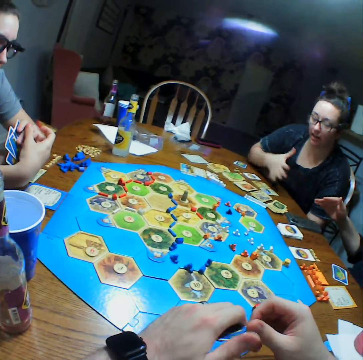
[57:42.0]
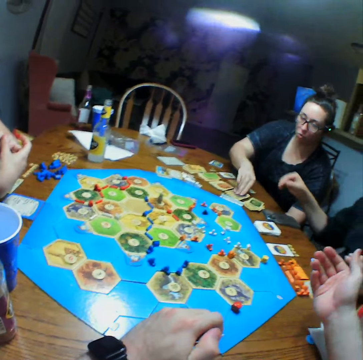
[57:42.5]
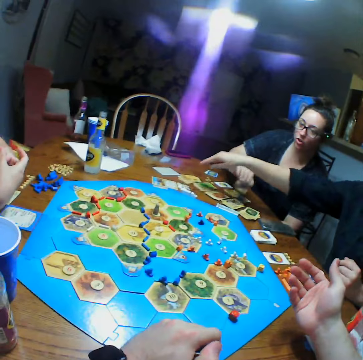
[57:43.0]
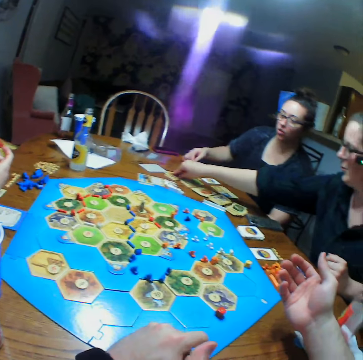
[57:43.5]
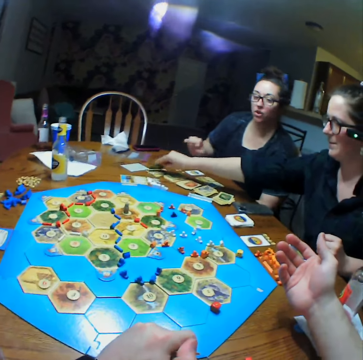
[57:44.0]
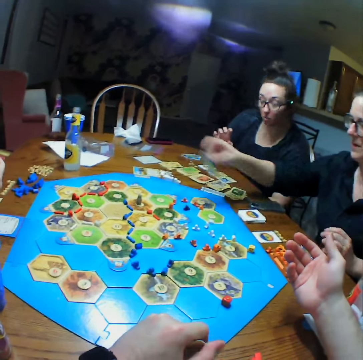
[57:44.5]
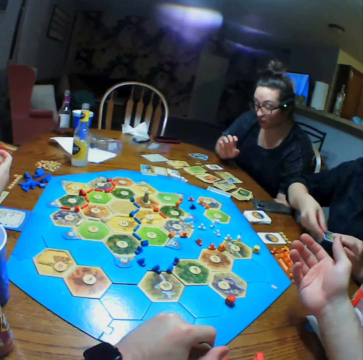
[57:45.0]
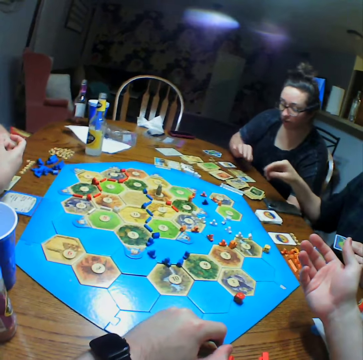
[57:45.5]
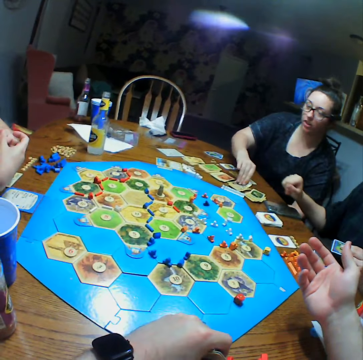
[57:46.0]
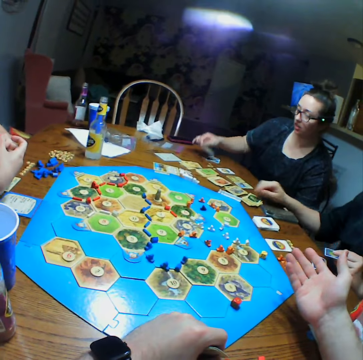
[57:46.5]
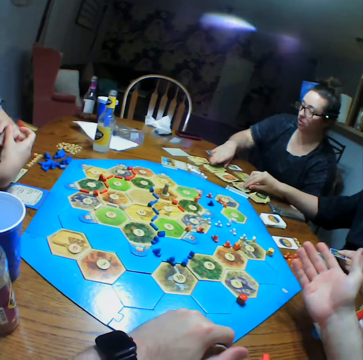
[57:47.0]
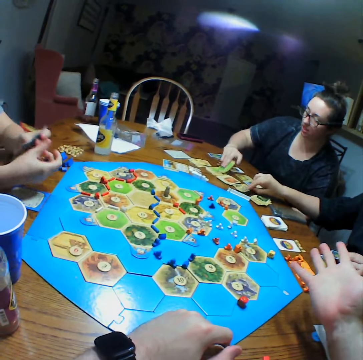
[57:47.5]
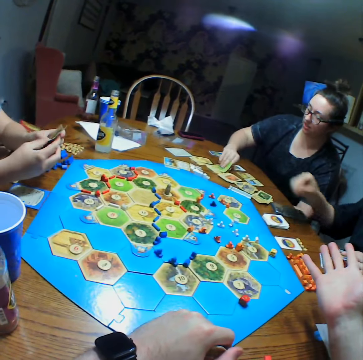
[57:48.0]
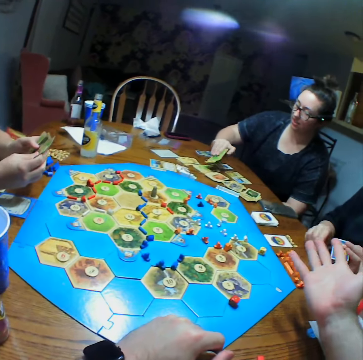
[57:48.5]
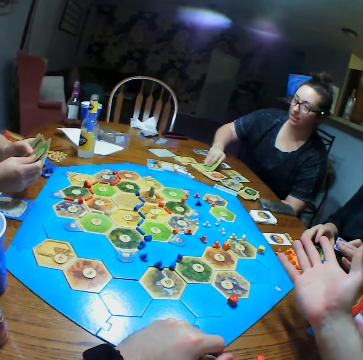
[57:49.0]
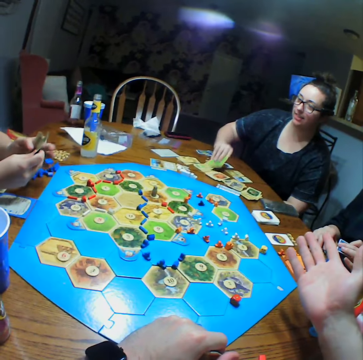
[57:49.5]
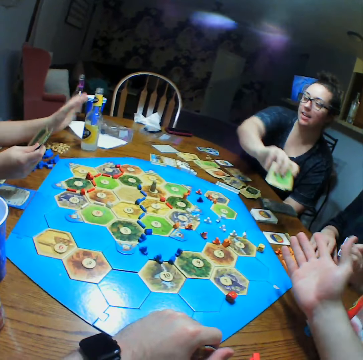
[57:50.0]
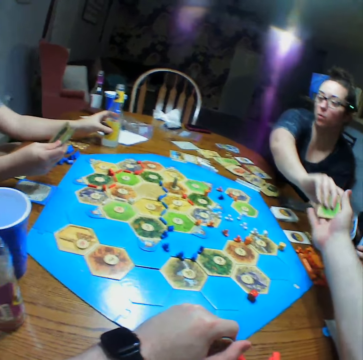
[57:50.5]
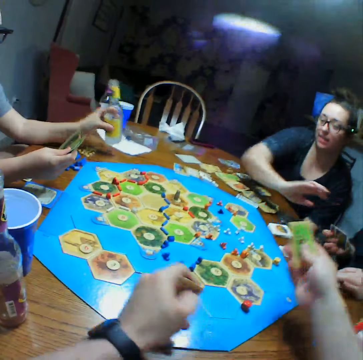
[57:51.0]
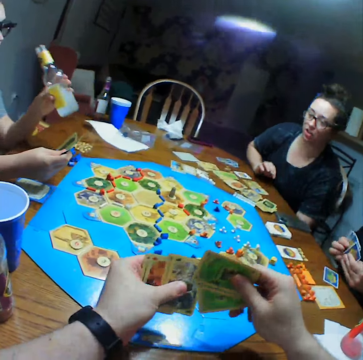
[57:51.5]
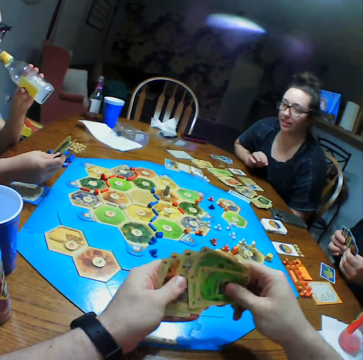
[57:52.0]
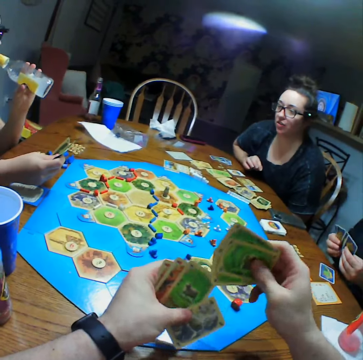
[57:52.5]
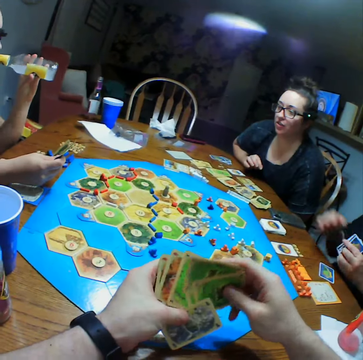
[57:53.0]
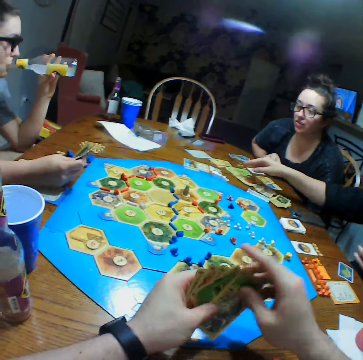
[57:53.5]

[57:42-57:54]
The camera wearer talks. A woman picks a card. Another woman picks a card. The first woman arranges cards on the table and picks the cards. She gives the camera wearer the cards.

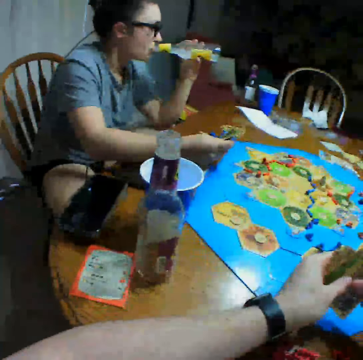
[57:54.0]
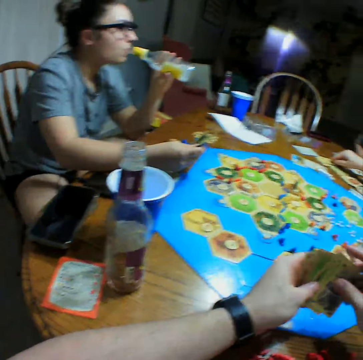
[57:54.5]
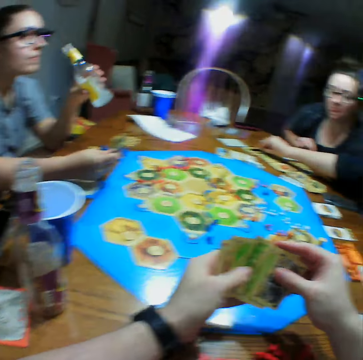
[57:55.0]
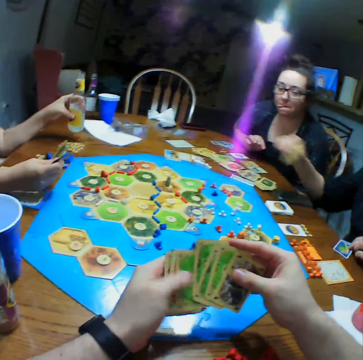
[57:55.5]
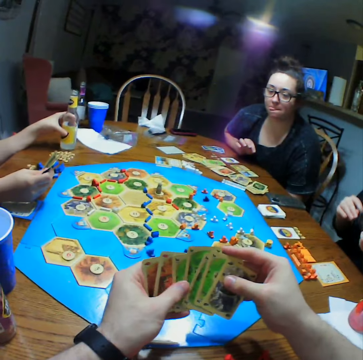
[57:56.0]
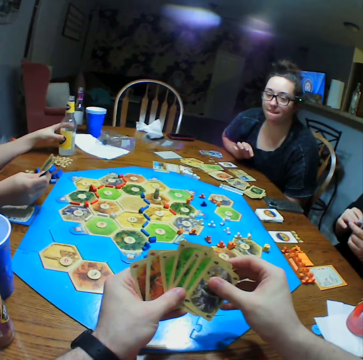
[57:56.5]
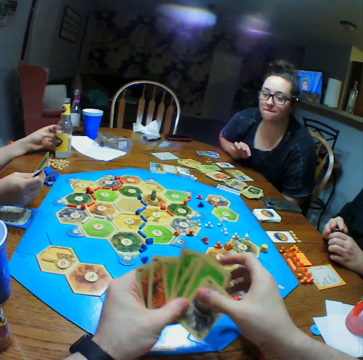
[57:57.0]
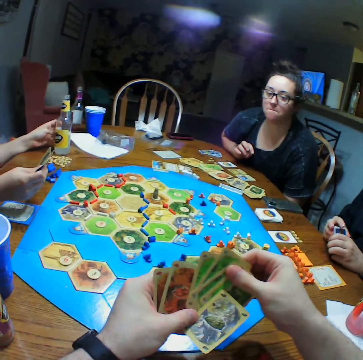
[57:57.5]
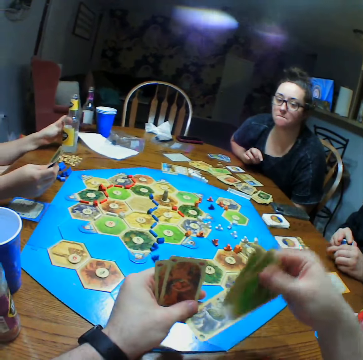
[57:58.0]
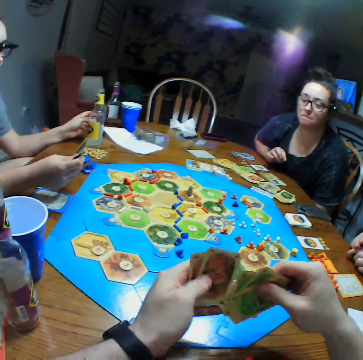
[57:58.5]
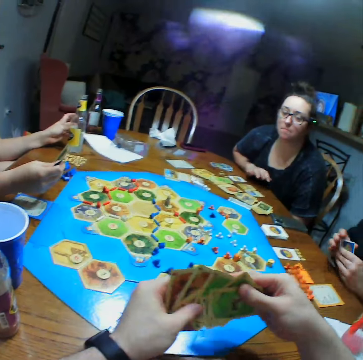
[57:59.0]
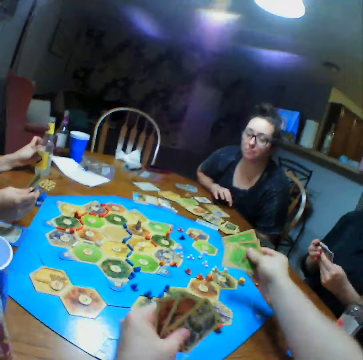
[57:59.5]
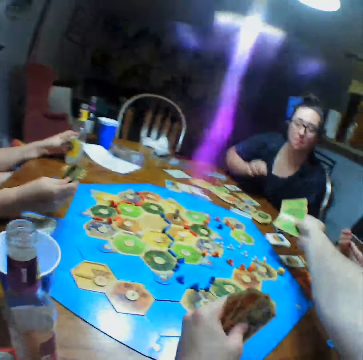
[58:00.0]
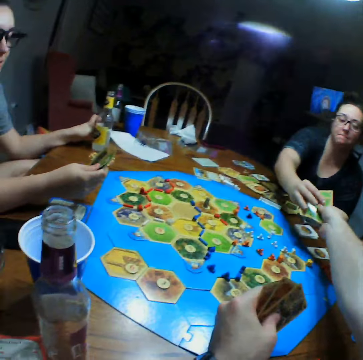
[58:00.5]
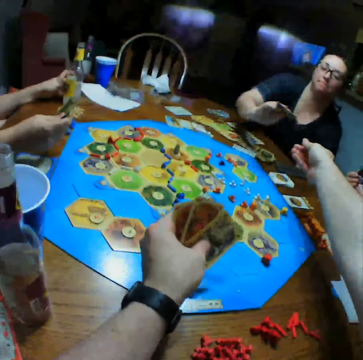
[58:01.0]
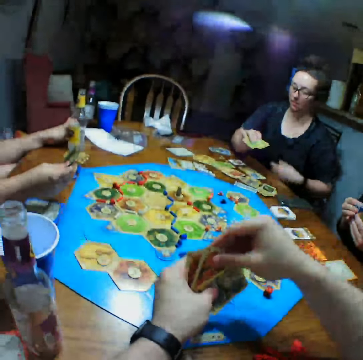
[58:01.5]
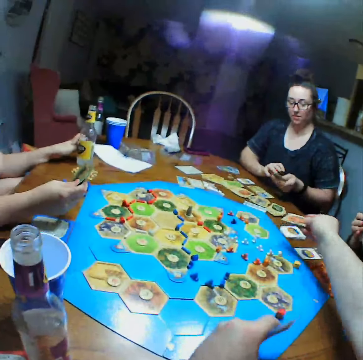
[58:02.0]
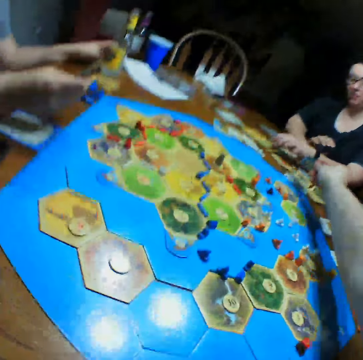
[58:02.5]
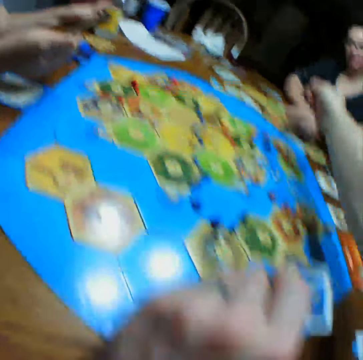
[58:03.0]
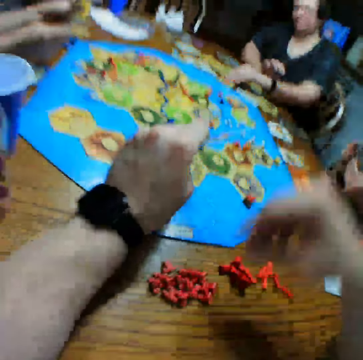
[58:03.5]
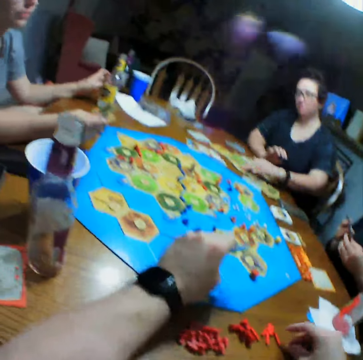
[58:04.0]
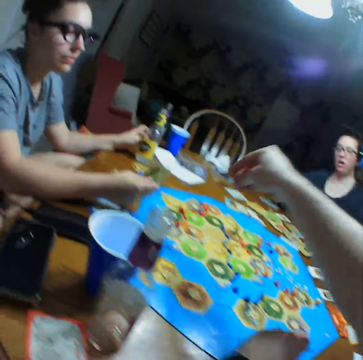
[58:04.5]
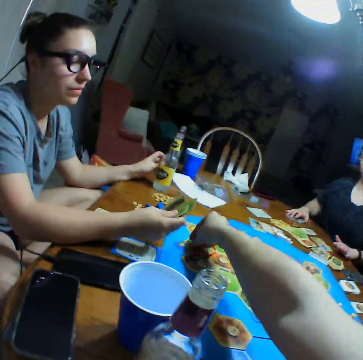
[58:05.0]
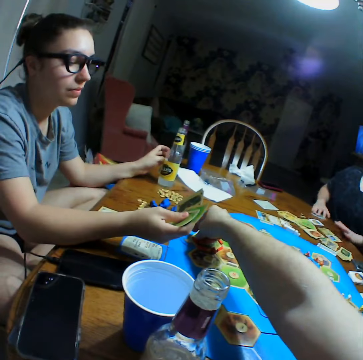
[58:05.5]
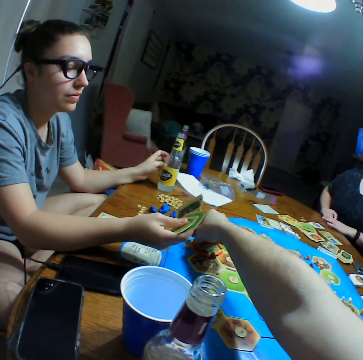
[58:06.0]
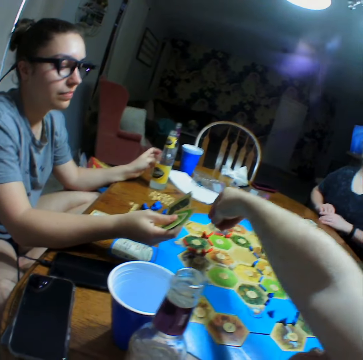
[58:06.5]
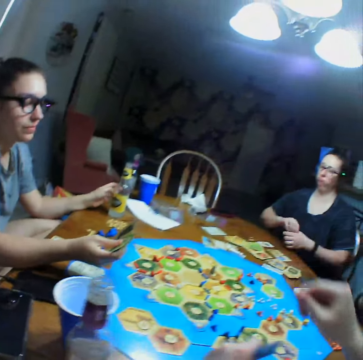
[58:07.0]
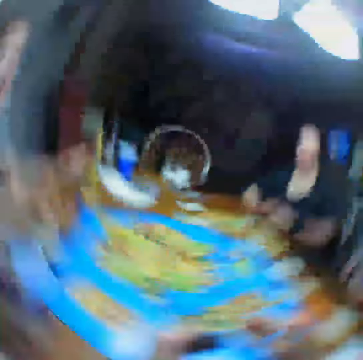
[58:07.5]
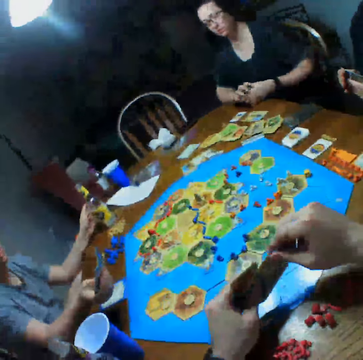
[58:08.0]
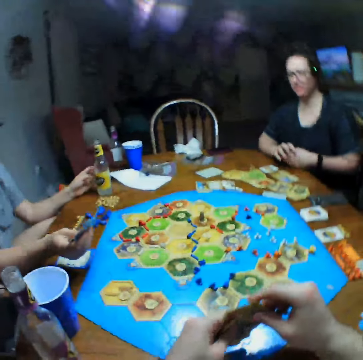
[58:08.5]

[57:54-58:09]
The camera wearer looks at the cards in his hands. A woman picks a card. The camera wearer talks to another woman. He gives the other woman the cards. He moves a piece on the board. He puts something on the table.

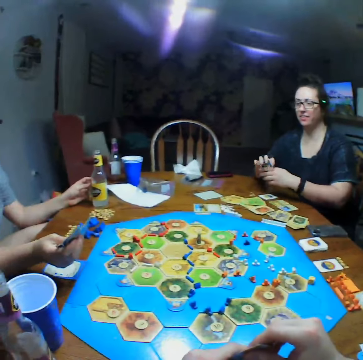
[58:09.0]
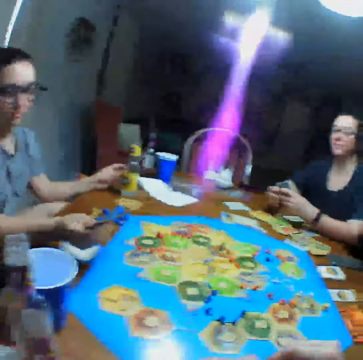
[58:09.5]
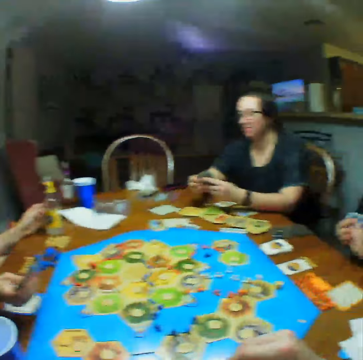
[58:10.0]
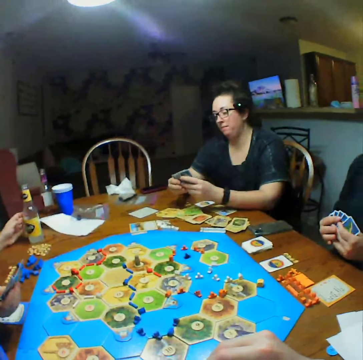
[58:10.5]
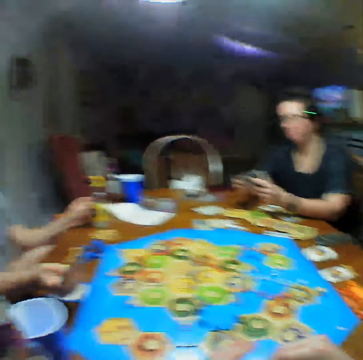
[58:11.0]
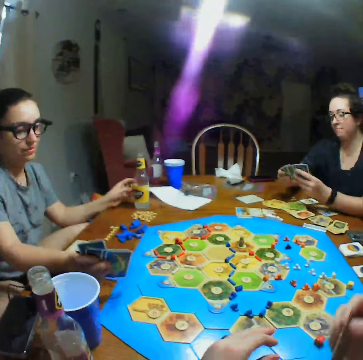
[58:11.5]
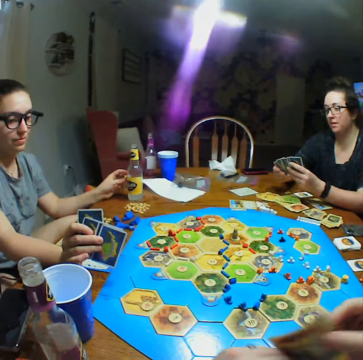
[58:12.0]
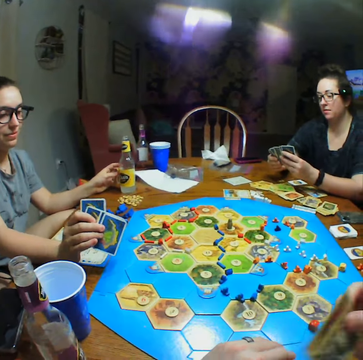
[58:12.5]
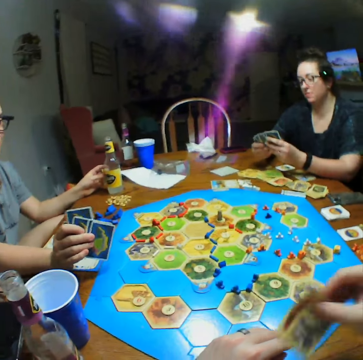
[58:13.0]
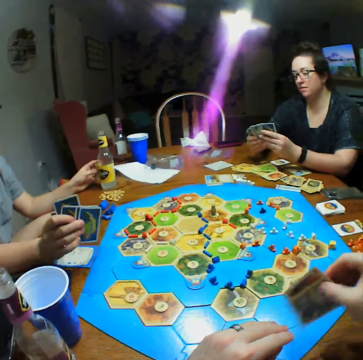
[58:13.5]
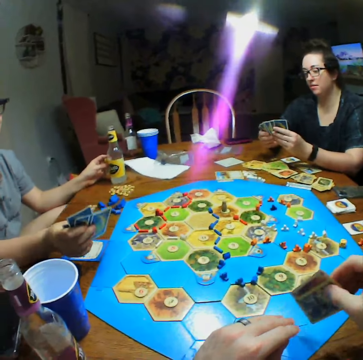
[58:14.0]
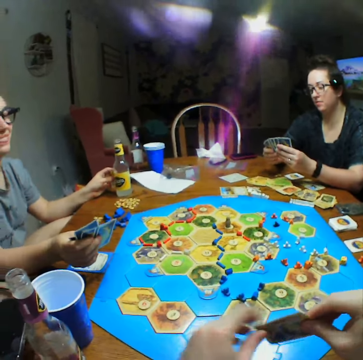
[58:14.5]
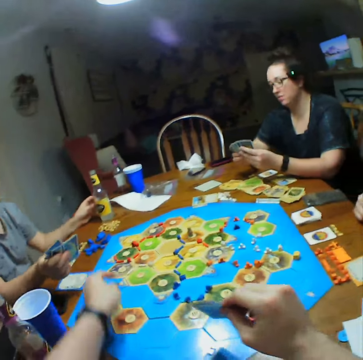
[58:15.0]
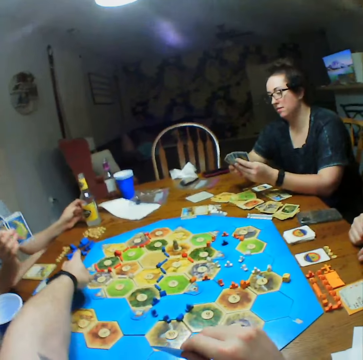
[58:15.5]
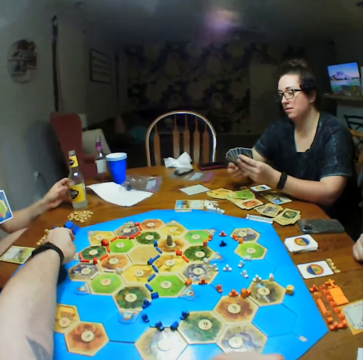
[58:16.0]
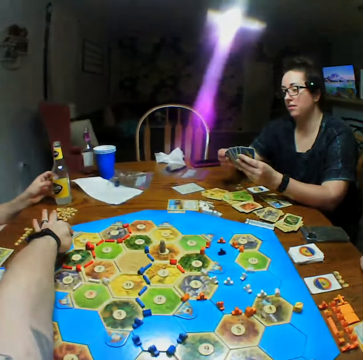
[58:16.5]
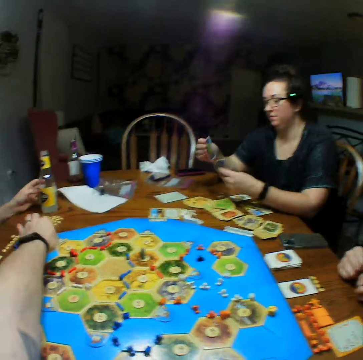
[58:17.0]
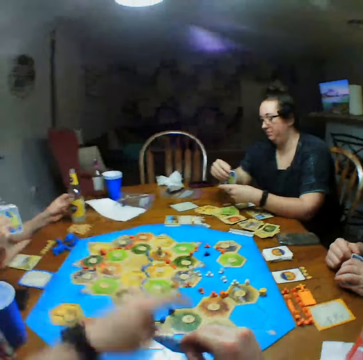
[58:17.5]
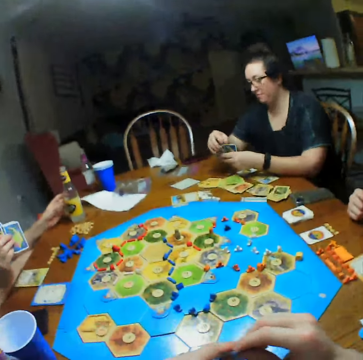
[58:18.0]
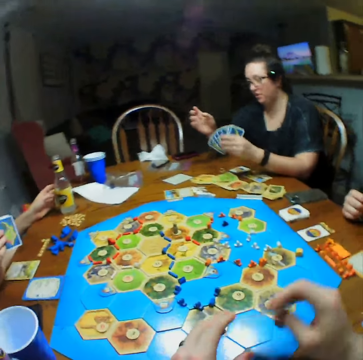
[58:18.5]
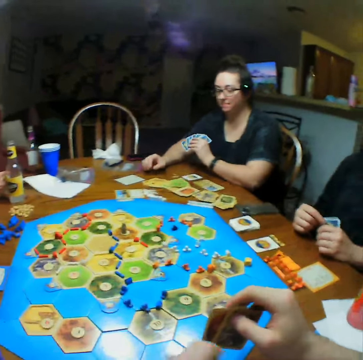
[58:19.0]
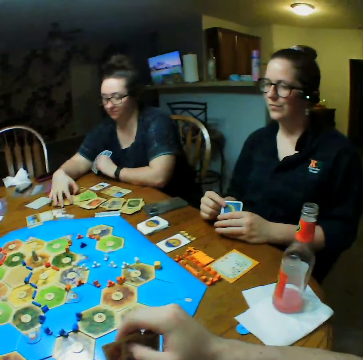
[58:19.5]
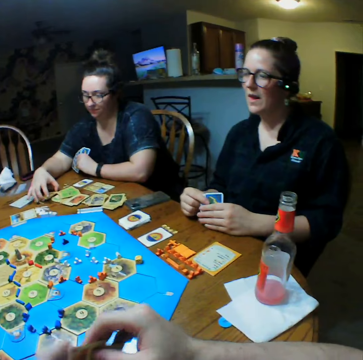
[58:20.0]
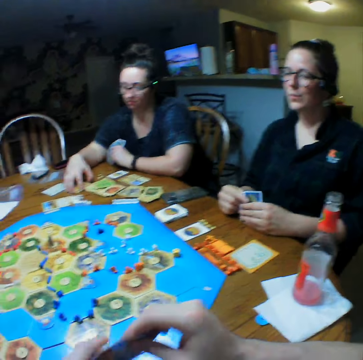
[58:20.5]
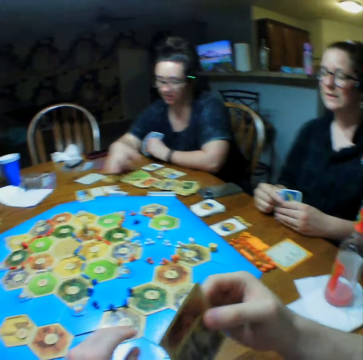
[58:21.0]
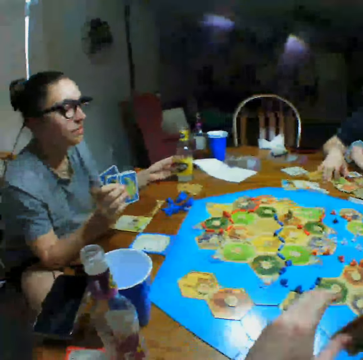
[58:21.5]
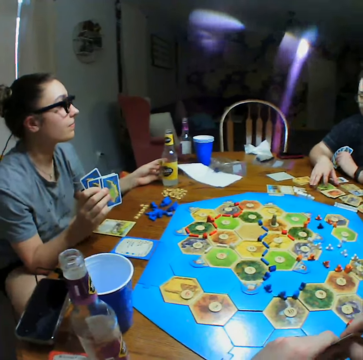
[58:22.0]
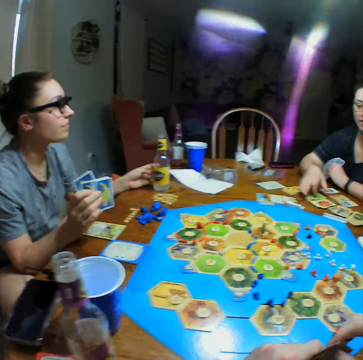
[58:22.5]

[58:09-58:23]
The camera wearer talks to a woman. He rubs the cards on his hand. He talks to another woman. He points on the board. He talks.
